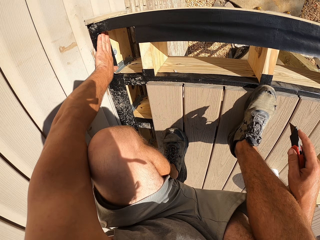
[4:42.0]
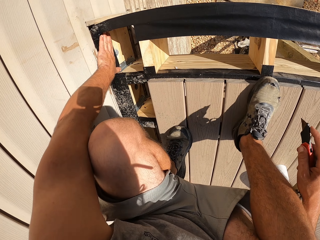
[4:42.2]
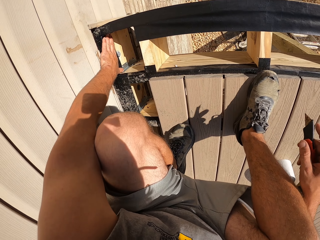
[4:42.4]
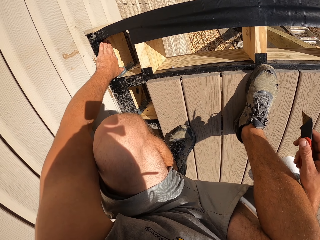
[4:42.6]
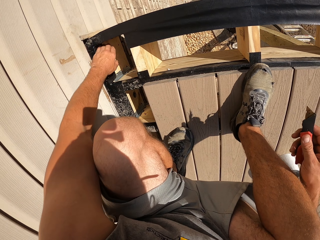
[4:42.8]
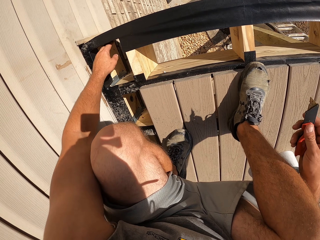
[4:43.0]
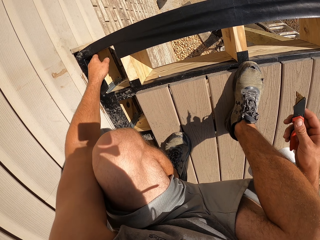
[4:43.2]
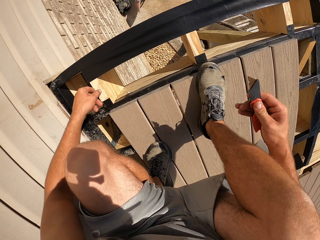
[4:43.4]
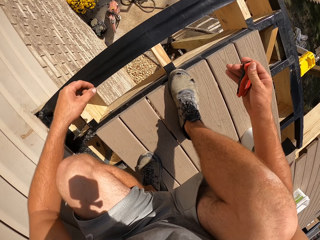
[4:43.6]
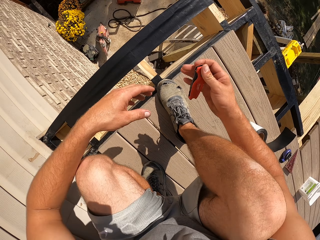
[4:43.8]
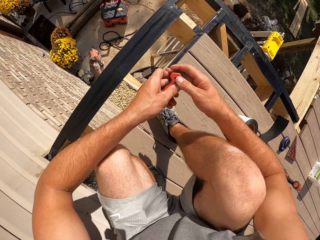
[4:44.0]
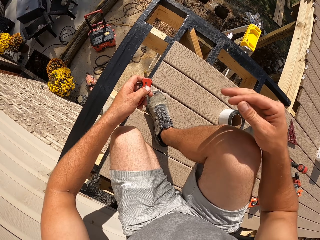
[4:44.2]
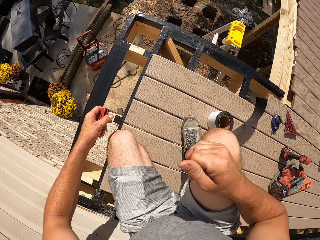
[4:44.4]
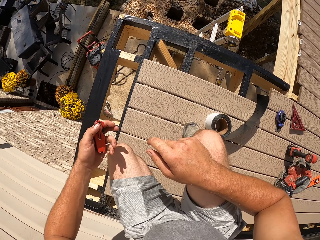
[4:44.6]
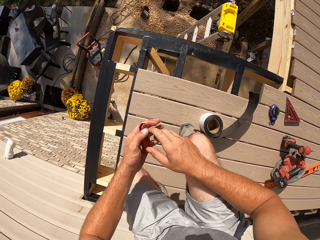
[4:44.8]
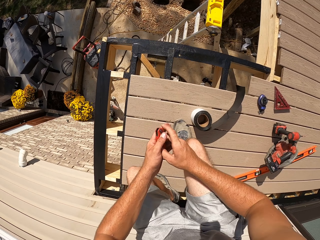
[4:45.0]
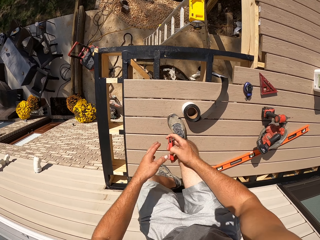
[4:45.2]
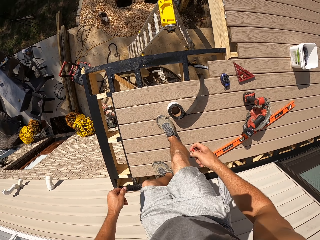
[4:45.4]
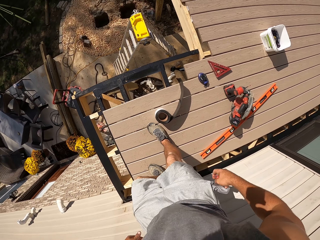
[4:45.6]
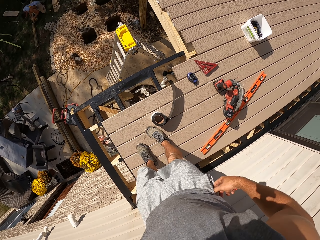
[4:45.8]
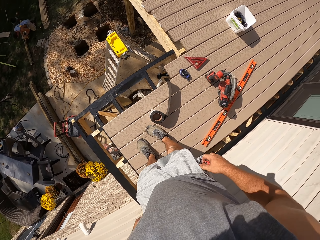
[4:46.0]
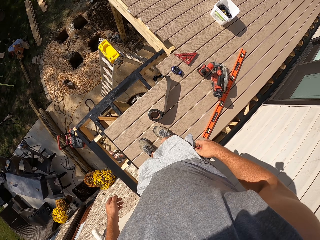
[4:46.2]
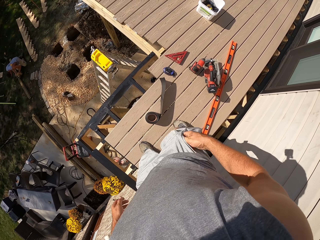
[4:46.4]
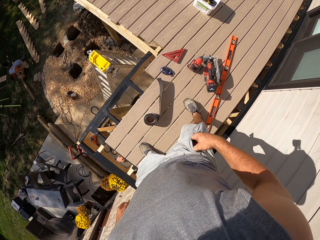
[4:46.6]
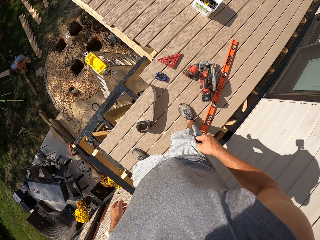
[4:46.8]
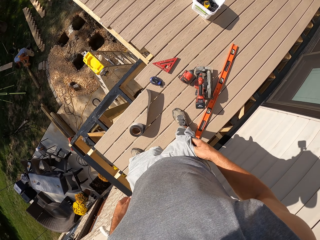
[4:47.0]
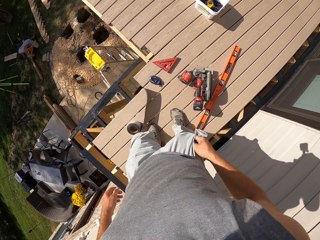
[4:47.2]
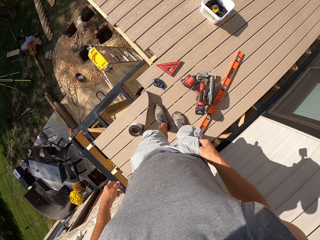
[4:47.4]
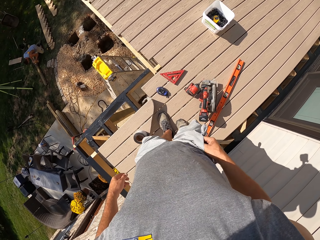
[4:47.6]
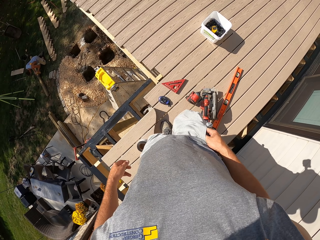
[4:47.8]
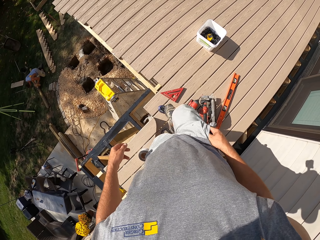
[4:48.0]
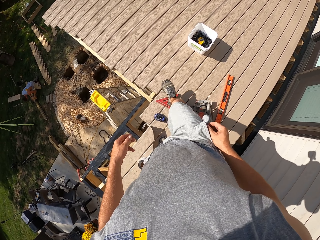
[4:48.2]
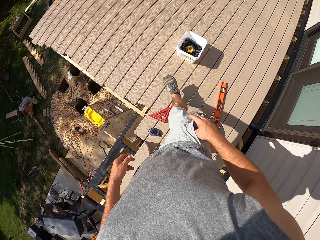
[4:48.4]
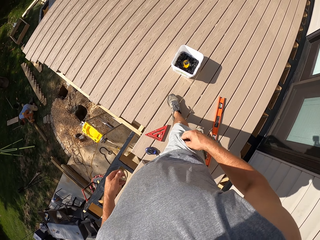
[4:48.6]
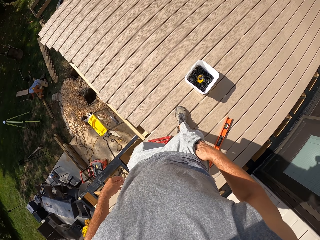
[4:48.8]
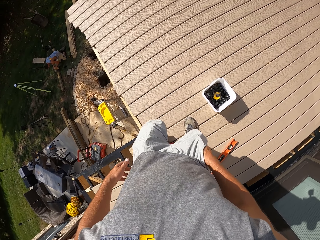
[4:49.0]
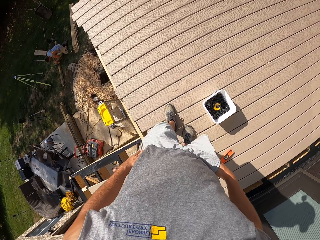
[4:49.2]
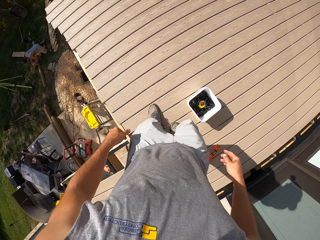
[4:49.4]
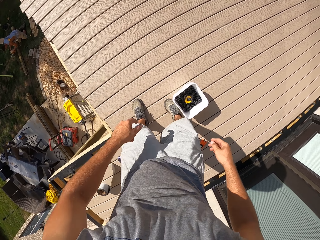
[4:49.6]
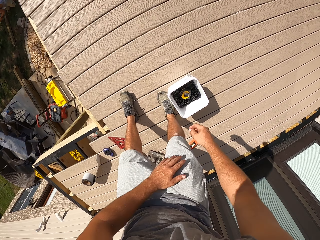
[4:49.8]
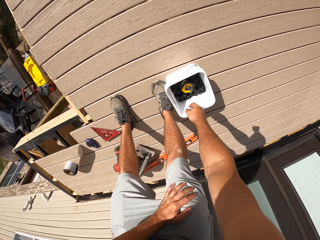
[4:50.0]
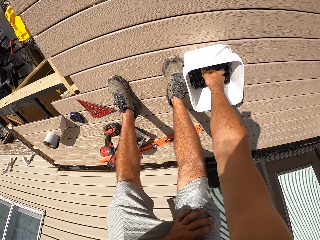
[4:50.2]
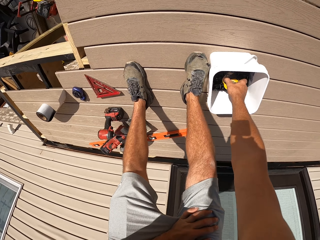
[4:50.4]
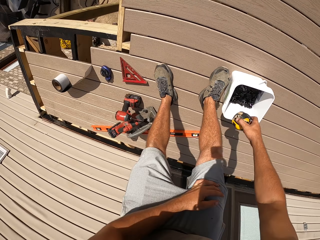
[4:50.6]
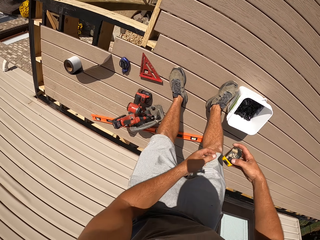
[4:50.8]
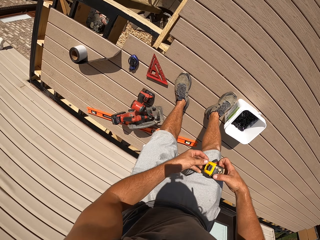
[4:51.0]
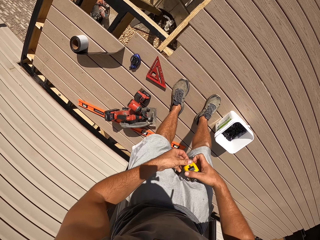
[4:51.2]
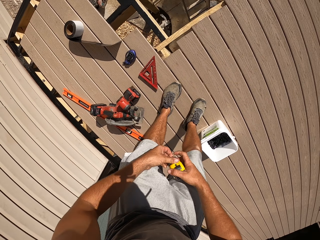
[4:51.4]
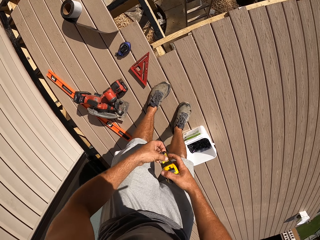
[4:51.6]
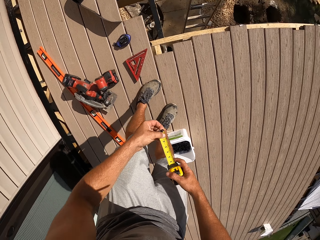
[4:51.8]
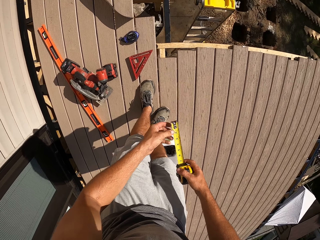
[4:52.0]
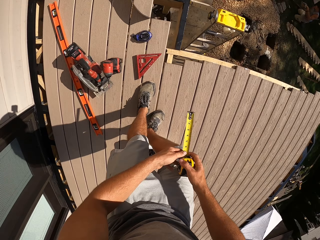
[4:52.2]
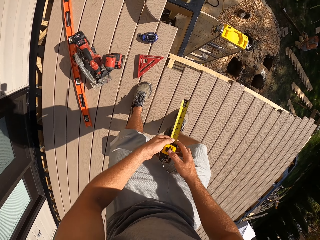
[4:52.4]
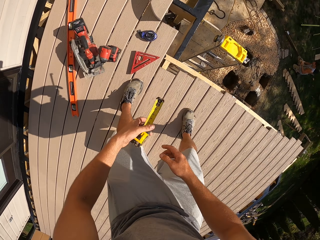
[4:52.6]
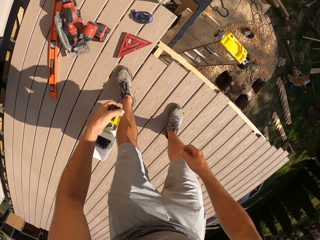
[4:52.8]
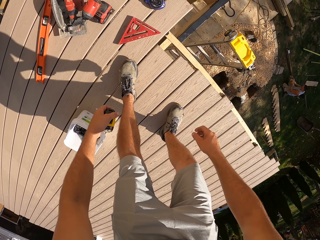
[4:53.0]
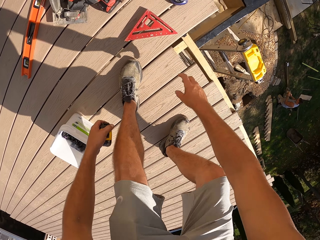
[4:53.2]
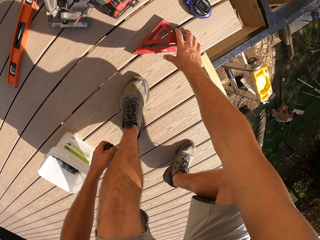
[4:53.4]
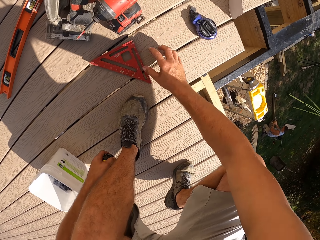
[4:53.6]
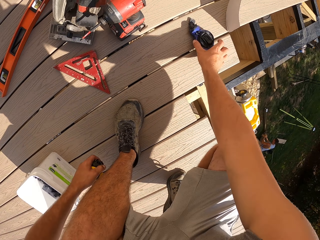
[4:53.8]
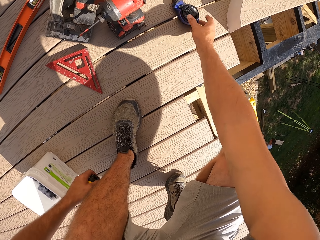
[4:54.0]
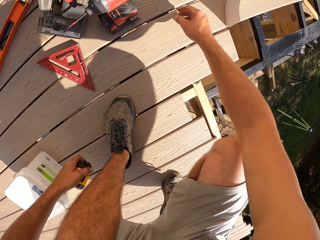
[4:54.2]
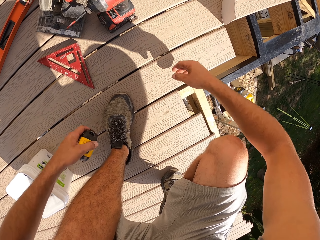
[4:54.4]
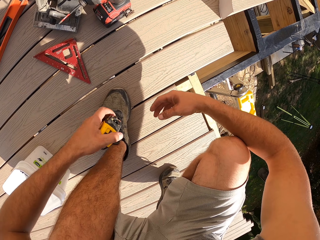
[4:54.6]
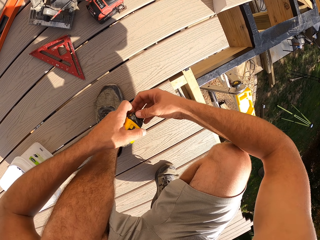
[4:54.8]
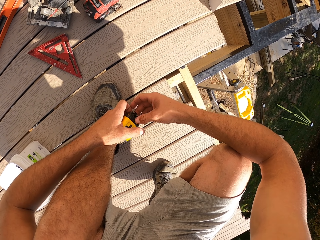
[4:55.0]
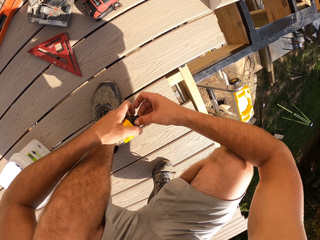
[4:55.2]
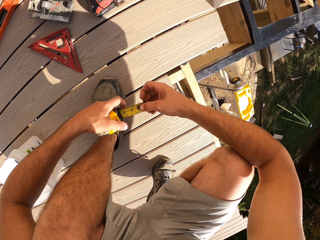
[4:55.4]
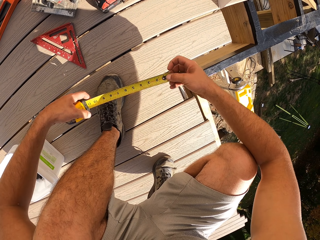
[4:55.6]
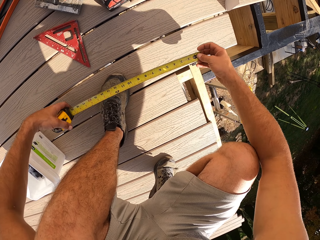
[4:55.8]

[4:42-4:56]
The camera wearer tapes a timber. They touch the tape. They put a cutter inside the pocket. They pick a tape measure. They push a triangle ruler, push a rope away.

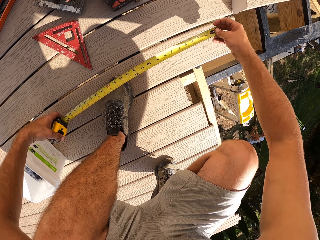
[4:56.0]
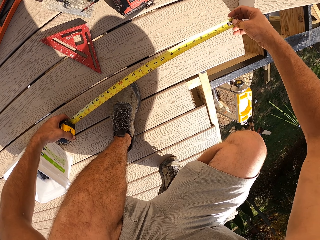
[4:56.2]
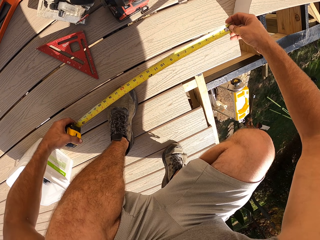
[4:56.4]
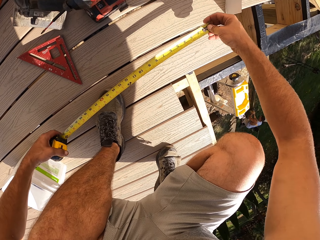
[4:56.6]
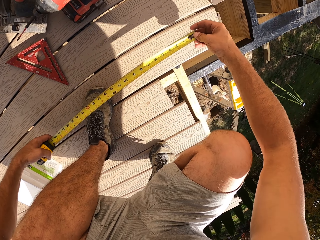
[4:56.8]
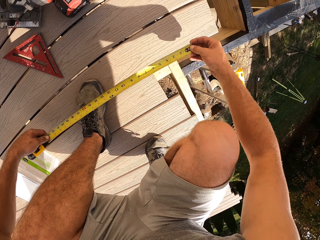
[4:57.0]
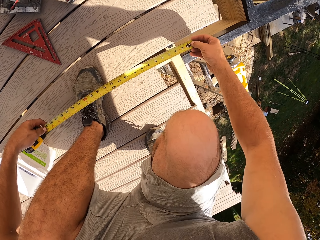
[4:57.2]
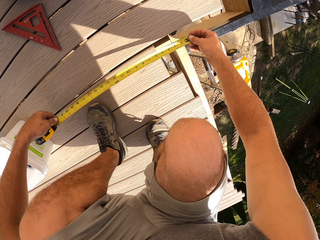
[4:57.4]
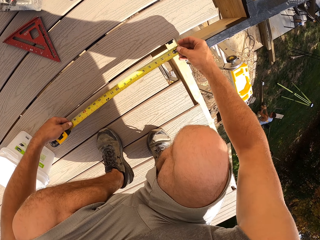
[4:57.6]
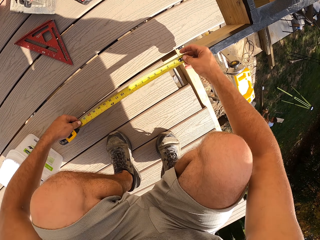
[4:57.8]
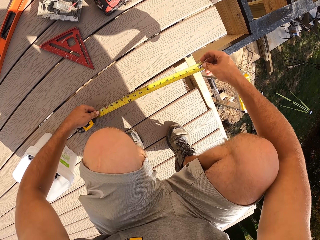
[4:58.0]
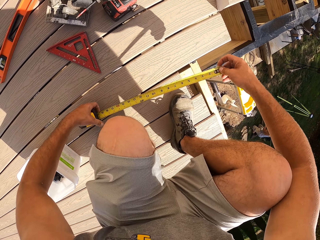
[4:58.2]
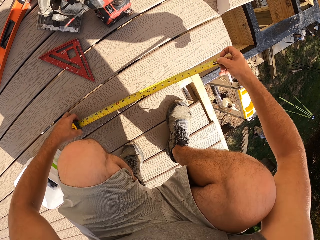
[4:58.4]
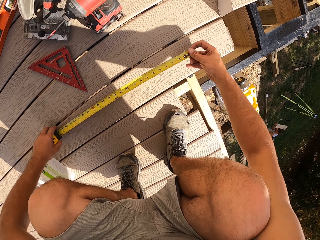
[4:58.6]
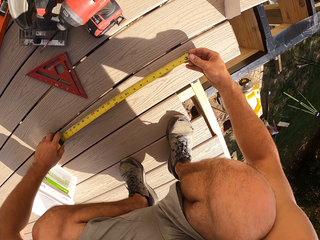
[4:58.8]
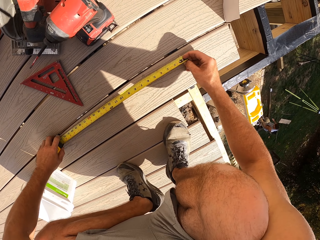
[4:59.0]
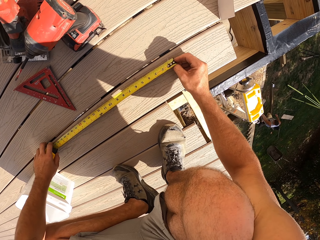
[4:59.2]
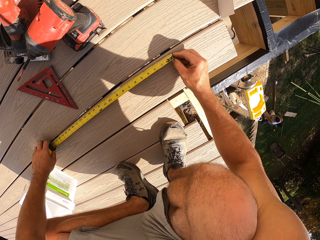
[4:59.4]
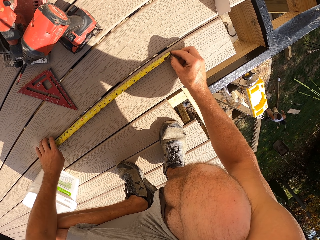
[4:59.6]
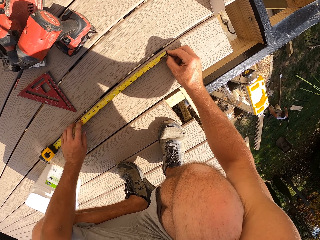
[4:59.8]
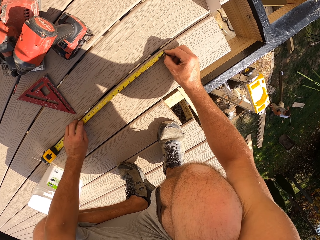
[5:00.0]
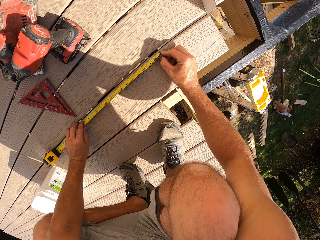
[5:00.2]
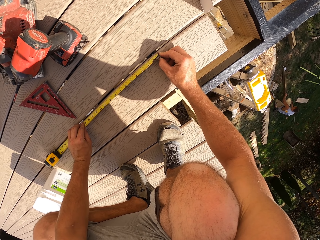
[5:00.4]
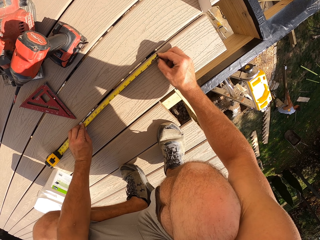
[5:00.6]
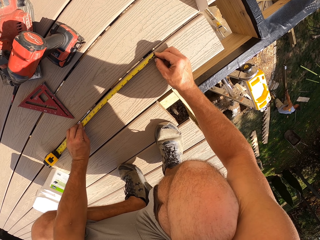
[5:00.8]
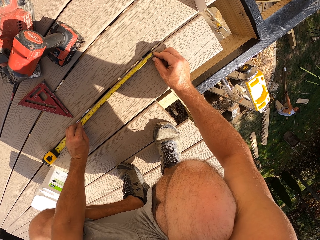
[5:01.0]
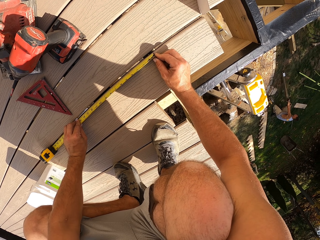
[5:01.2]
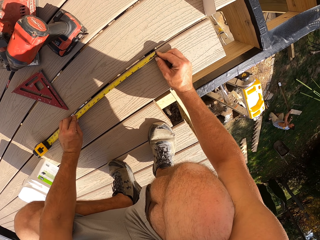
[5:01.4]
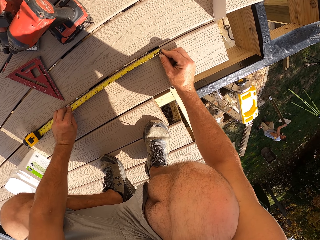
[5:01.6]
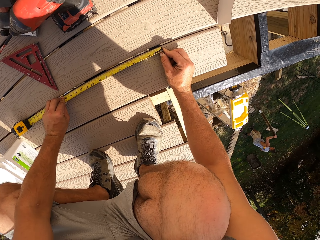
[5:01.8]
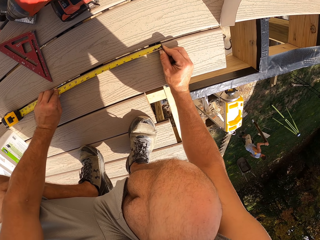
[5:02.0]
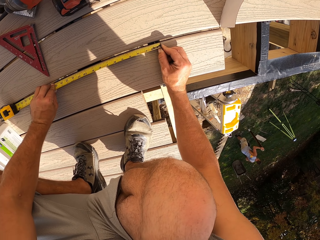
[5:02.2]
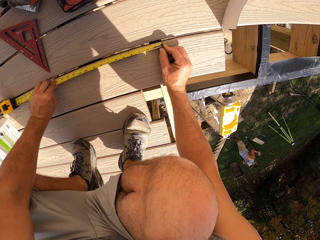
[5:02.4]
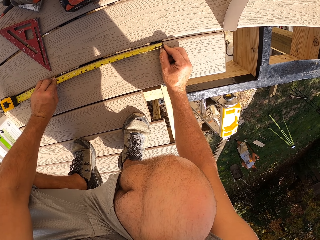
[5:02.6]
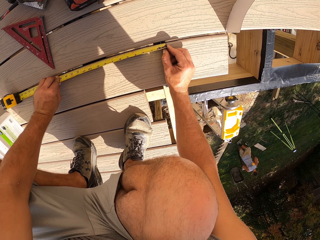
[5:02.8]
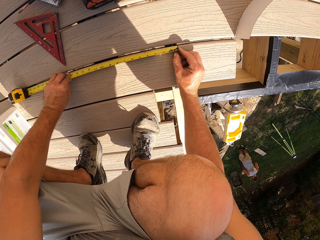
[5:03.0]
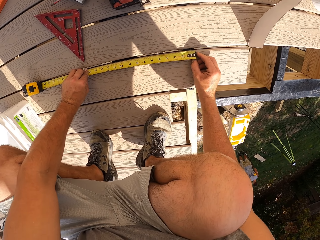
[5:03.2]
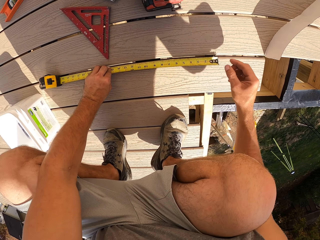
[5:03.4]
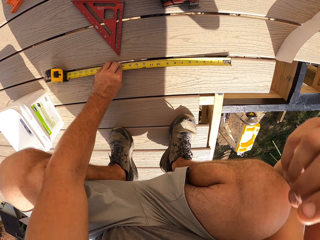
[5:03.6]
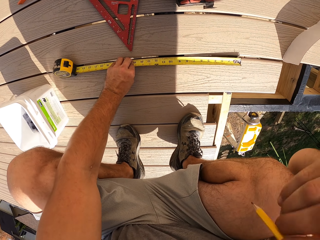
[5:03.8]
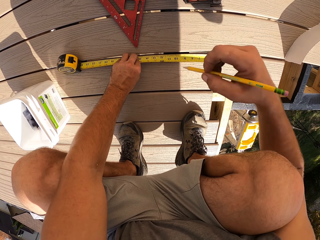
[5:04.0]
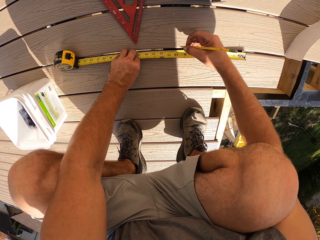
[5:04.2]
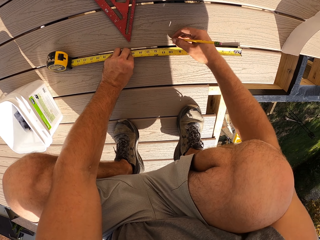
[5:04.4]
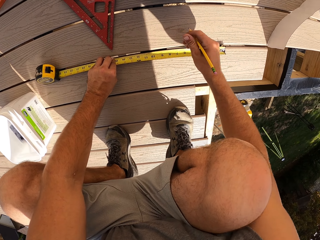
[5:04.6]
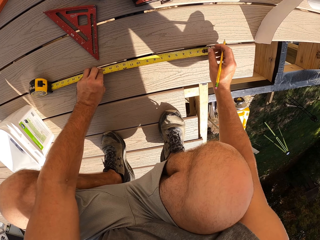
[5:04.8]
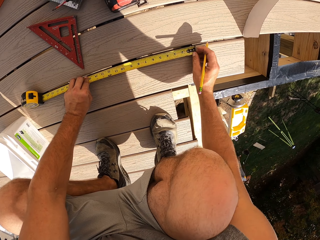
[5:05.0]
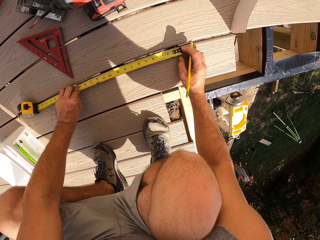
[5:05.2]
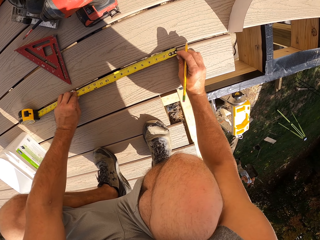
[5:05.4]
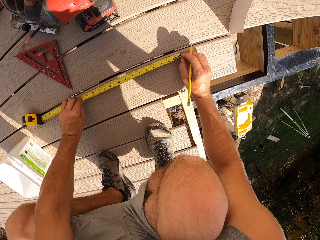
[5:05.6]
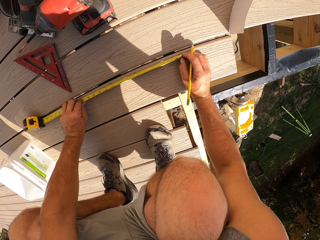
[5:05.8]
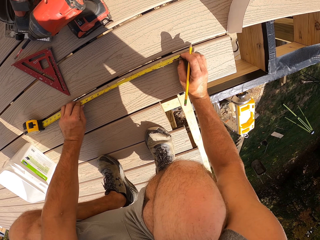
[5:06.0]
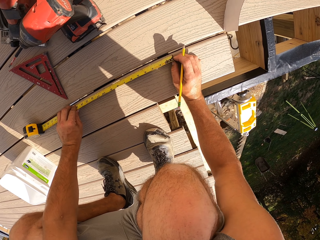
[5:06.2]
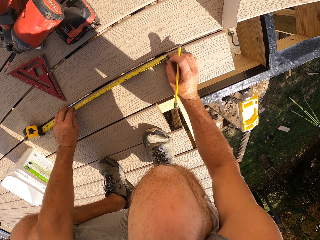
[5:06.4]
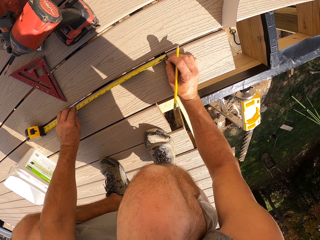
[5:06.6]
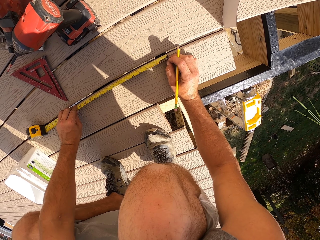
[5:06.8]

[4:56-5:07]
The camera wearer measures the wood. They measure the size required. They mark the point required.
